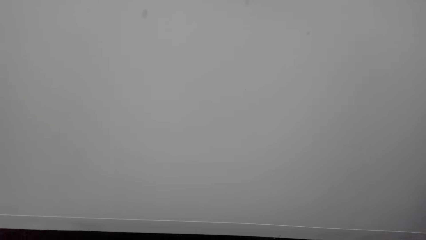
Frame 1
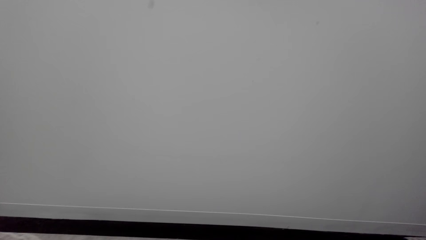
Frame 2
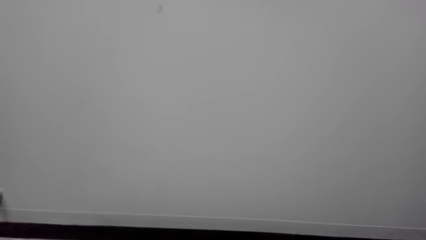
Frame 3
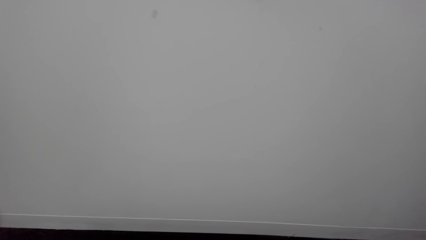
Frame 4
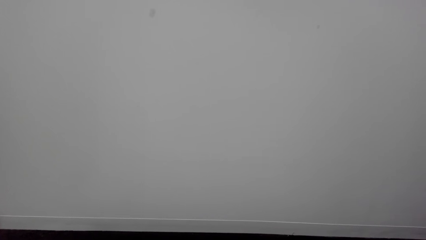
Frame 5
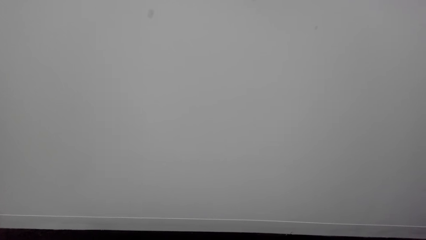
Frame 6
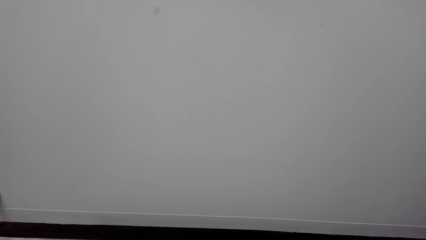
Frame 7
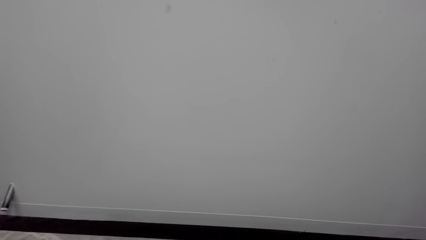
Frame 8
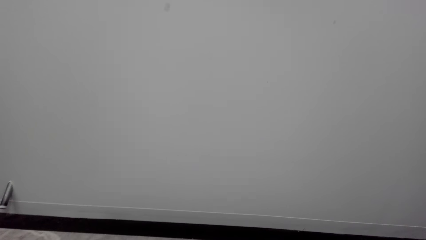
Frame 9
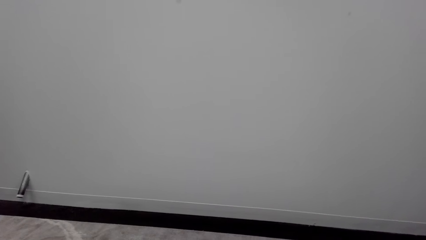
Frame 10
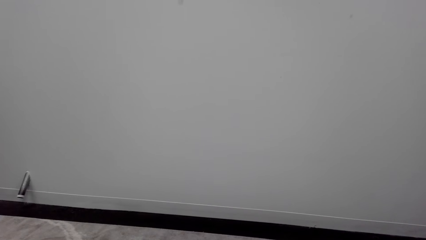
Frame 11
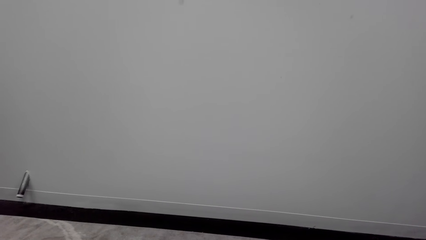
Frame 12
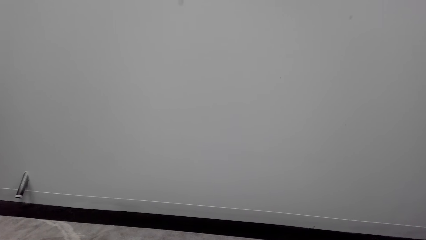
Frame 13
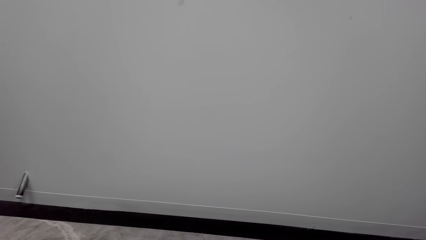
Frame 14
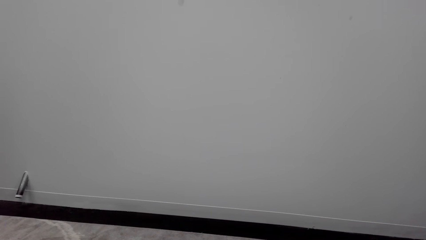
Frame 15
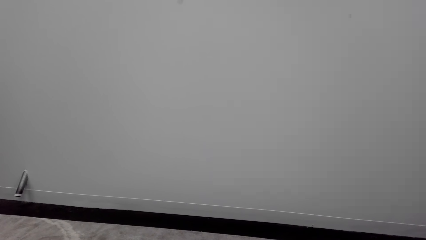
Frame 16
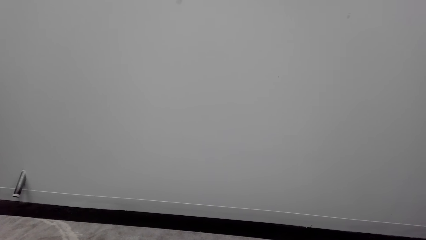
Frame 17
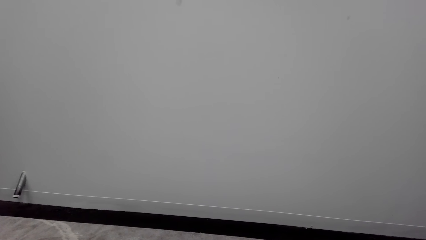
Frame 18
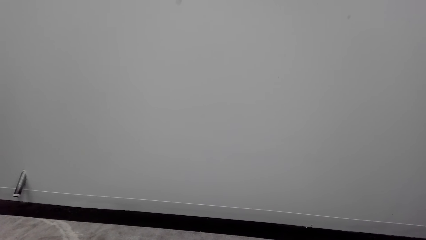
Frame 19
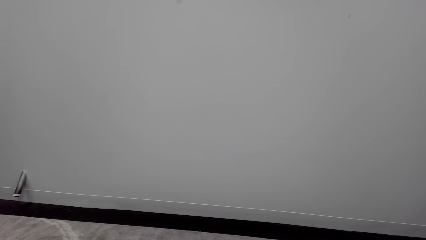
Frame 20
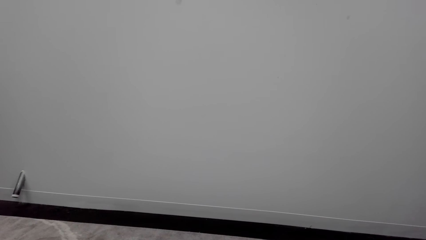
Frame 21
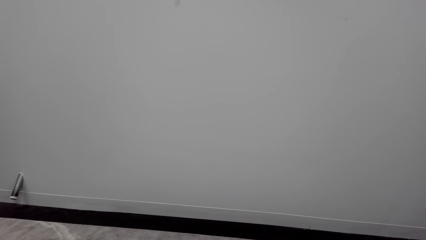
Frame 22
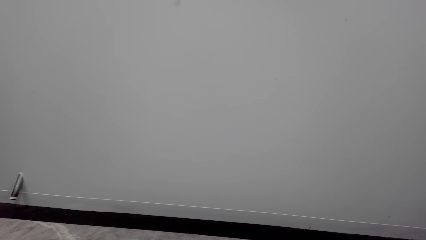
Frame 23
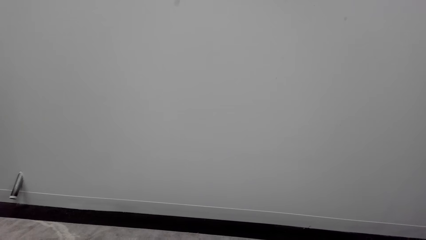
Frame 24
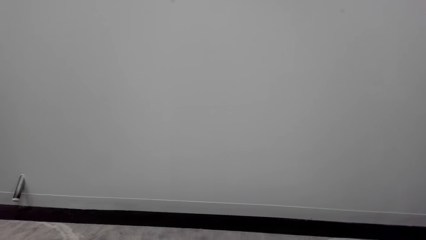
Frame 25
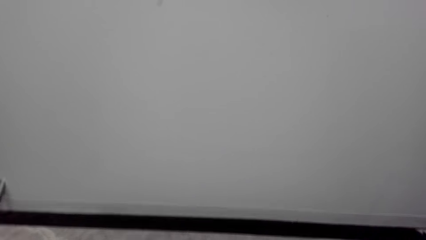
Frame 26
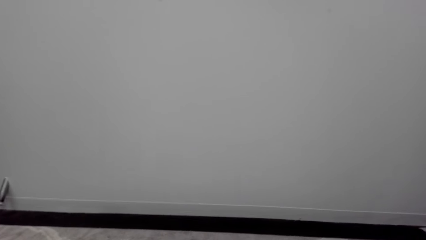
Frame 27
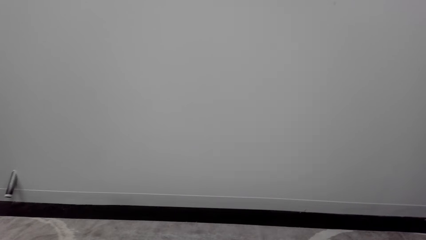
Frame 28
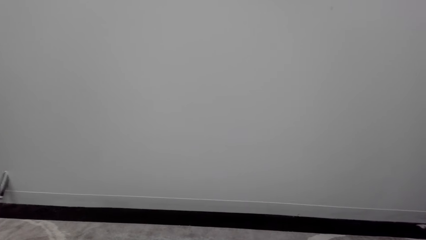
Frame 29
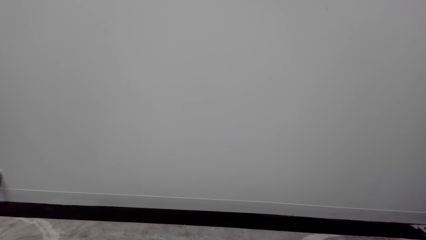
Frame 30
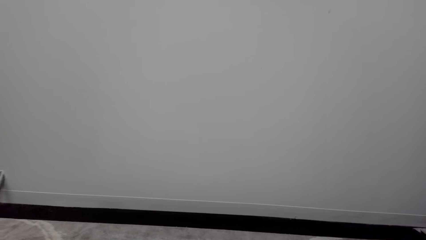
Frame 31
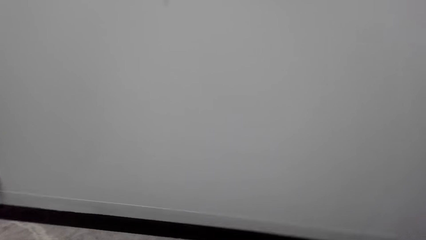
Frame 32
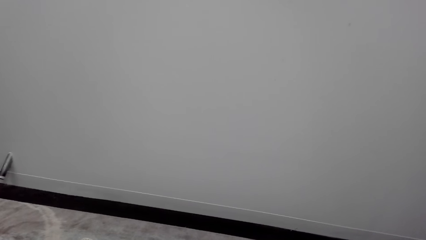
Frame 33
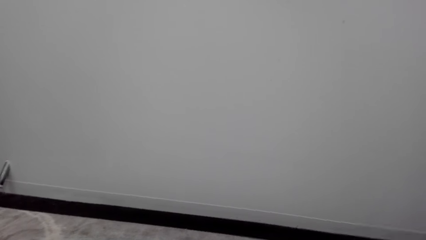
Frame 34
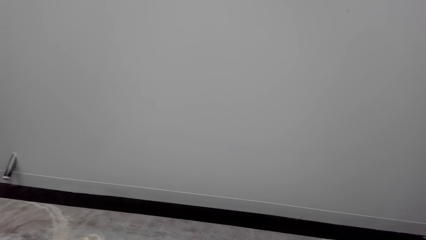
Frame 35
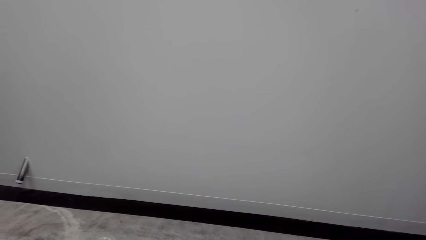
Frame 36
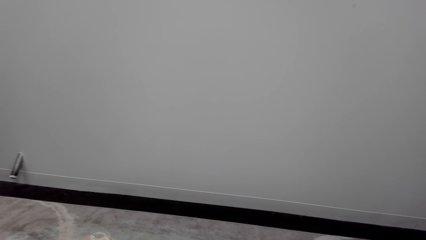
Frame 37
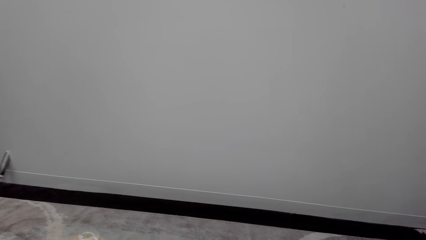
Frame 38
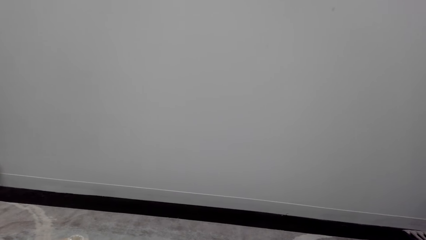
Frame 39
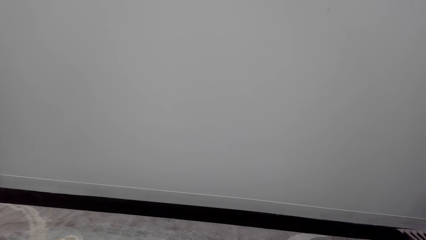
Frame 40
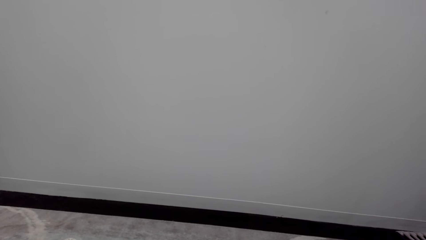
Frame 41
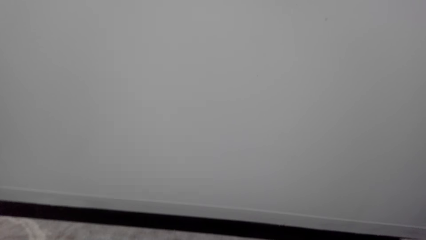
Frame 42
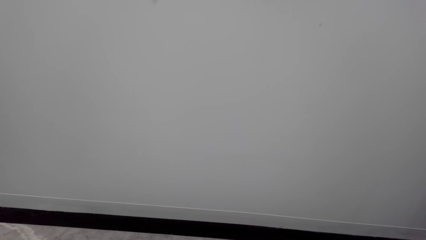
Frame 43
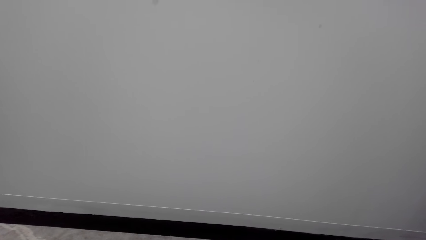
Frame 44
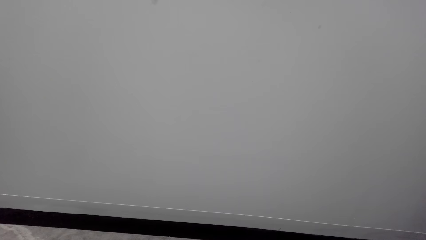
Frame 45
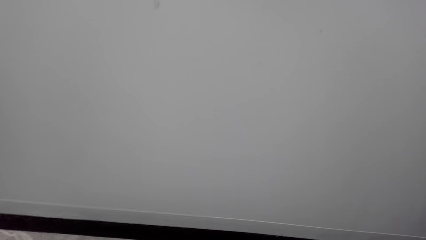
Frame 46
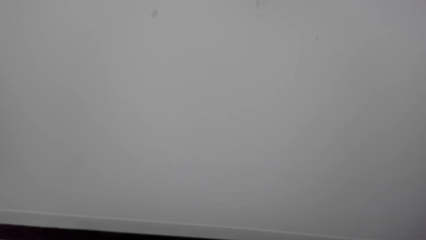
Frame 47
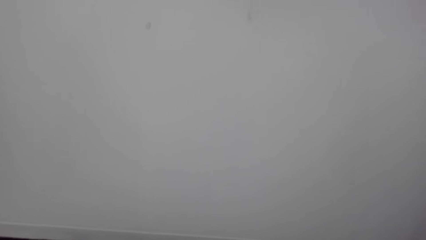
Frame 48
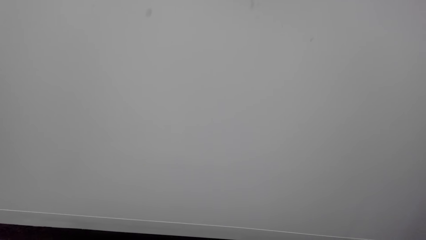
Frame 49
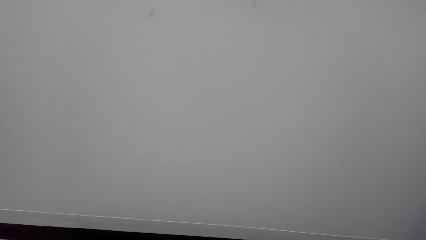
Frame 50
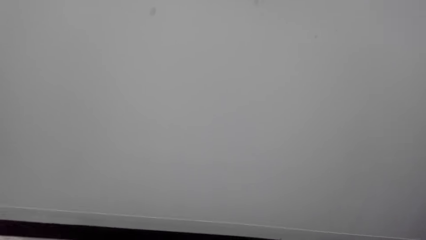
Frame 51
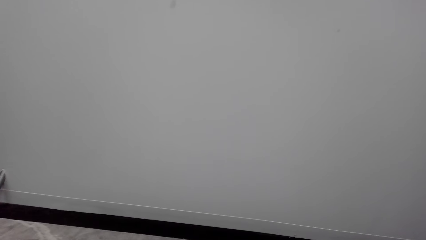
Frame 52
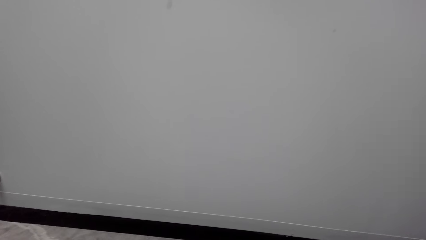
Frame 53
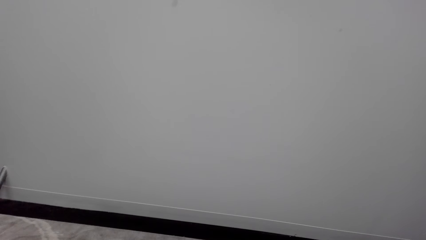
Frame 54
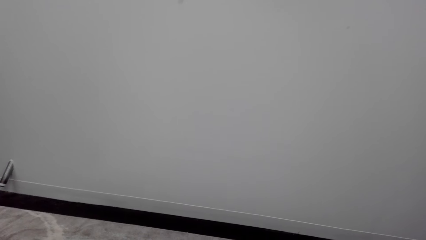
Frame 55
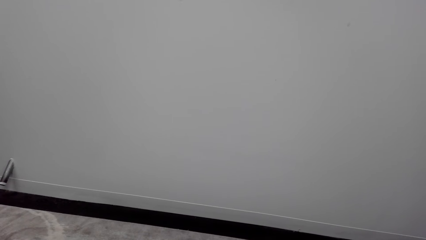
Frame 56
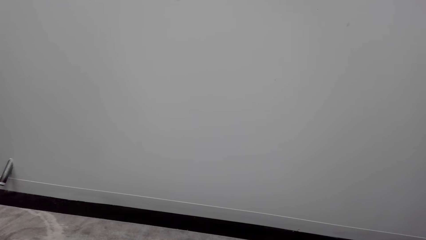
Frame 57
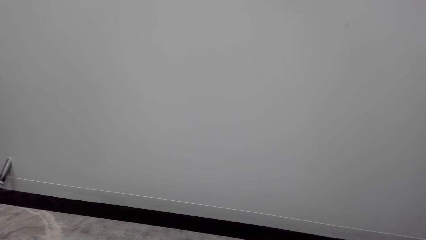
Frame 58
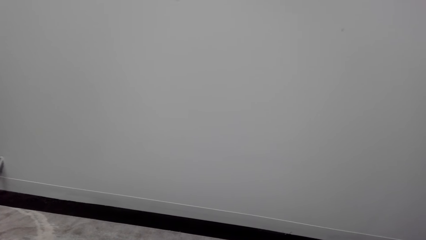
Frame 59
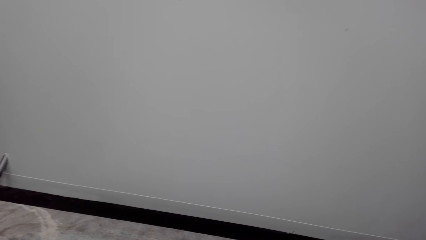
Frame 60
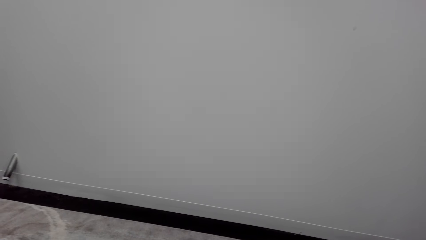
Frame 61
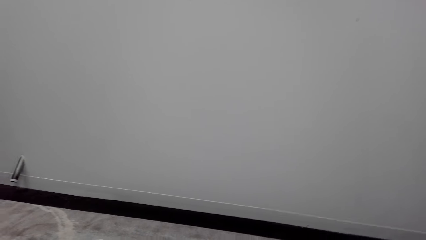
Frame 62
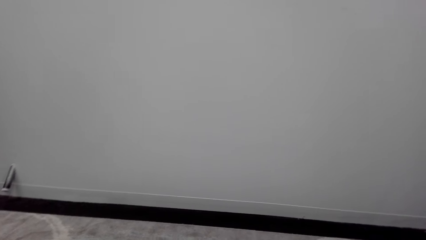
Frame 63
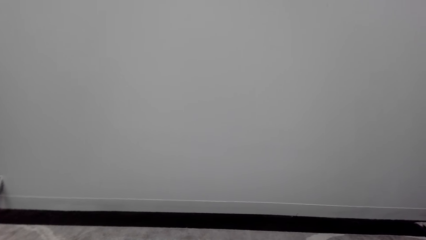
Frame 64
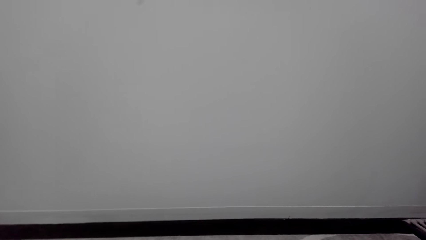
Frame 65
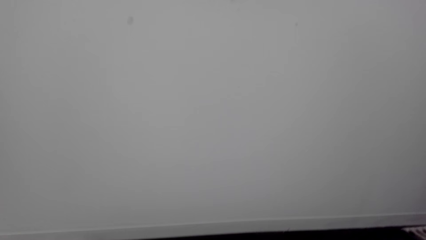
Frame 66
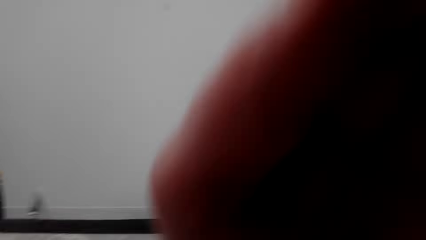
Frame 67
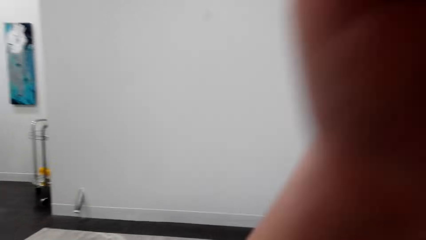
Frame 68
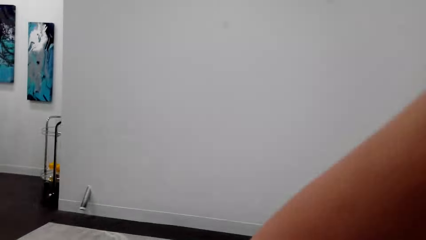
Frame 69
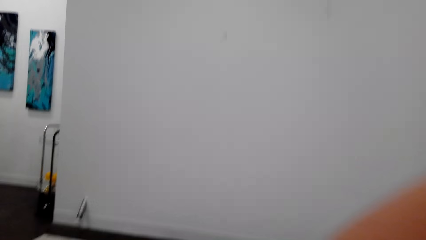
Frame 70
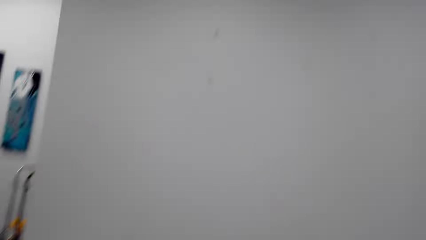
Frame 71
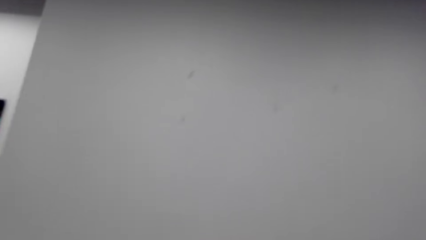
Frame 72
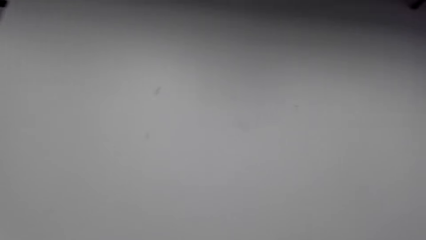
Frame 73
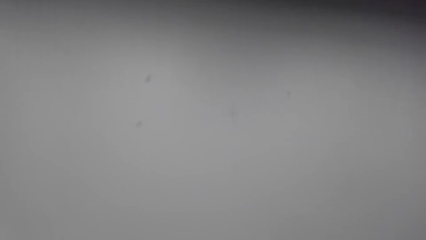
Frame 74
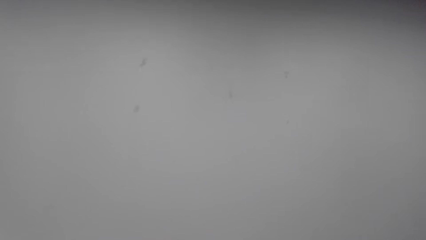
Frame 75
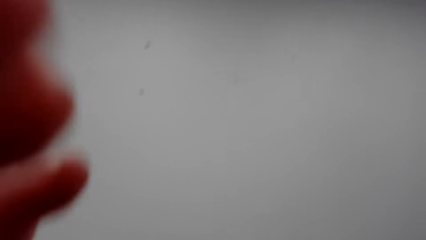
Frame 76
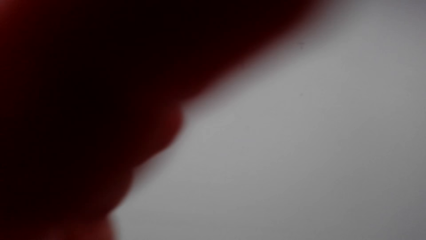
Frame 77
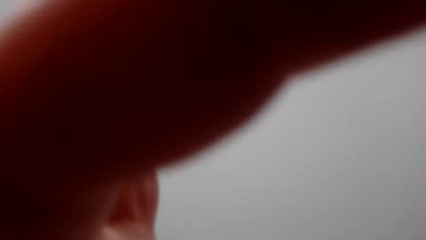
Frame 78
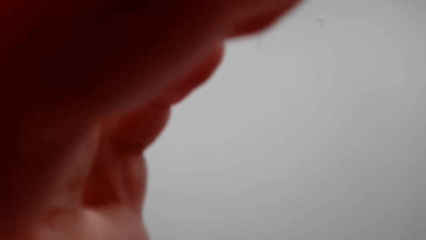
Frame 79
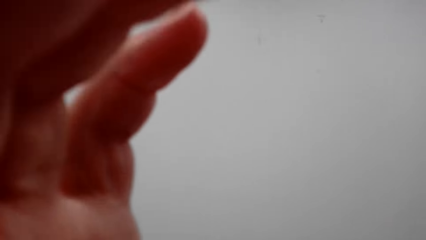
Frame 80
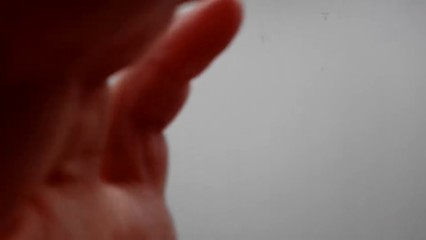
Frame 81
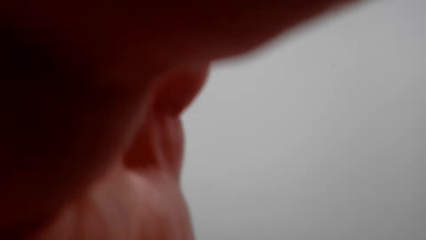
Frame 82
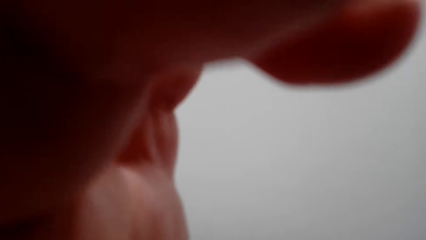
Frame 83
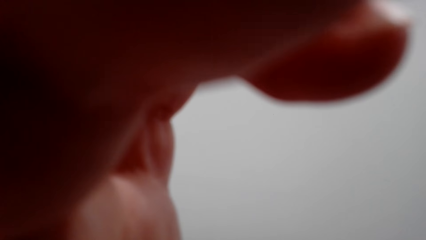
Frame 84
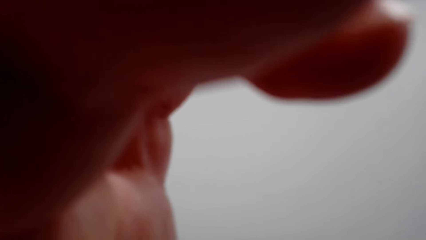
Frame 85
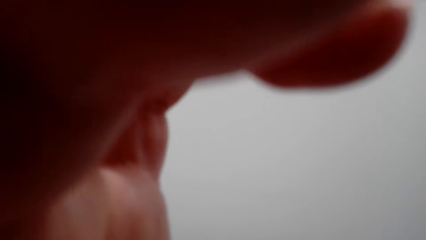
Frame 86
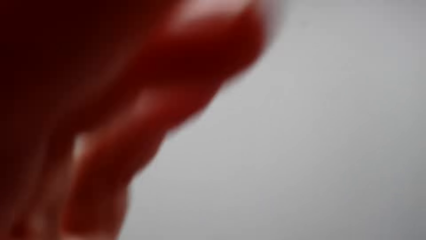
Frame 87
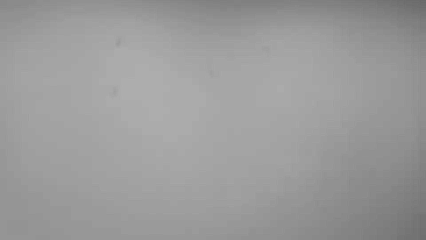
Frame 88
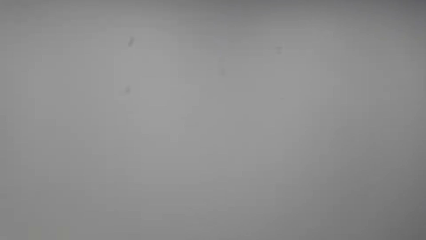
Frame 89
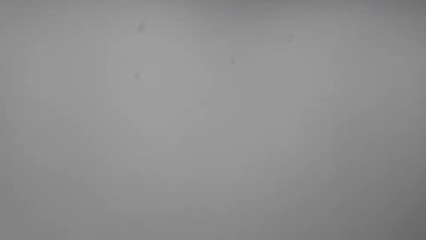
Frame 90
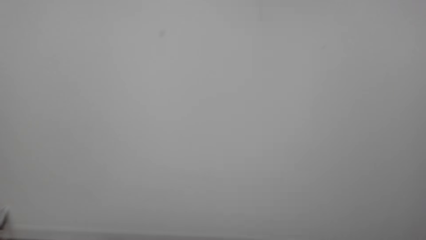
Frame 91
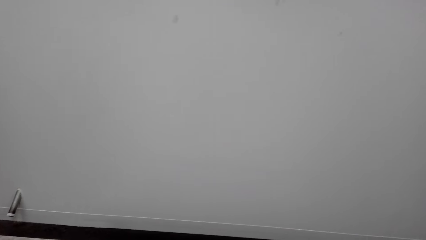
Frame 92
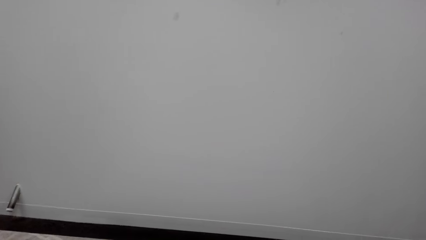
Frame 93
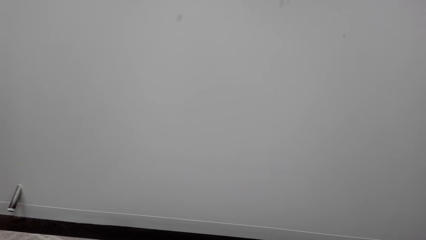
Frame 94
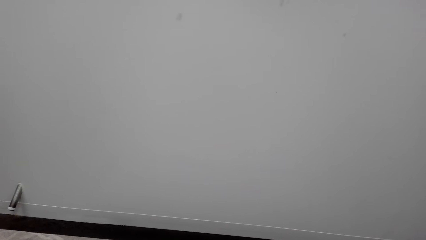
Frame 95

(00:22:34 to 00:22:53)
The camera wearer looks around the room. They lift the hand. They lift the hand again. They adjust a camera. They look around the room.
